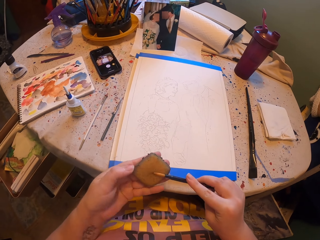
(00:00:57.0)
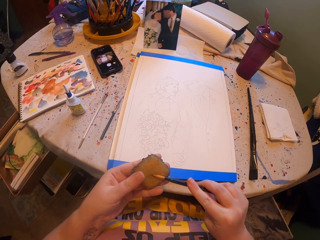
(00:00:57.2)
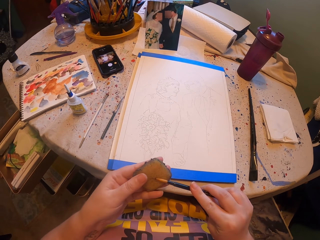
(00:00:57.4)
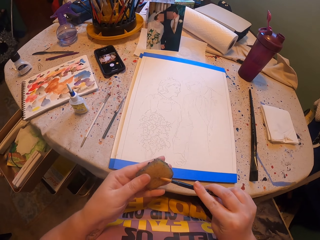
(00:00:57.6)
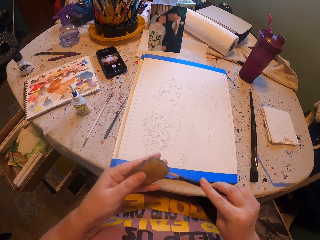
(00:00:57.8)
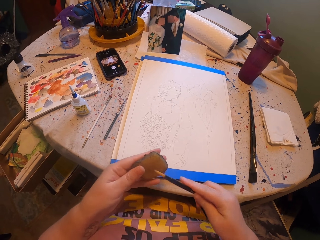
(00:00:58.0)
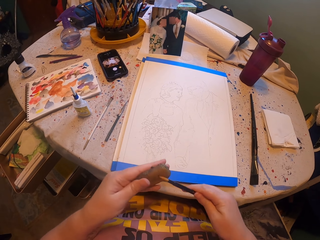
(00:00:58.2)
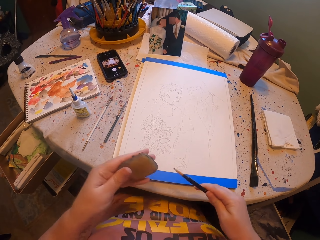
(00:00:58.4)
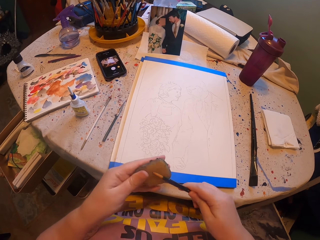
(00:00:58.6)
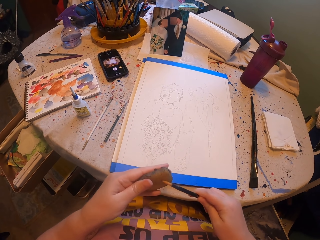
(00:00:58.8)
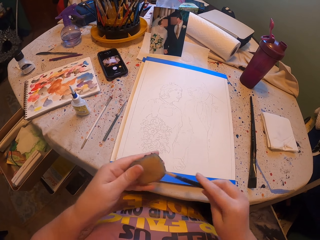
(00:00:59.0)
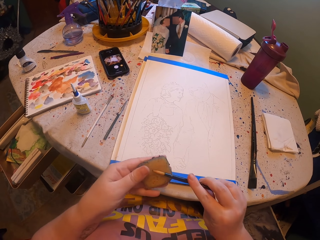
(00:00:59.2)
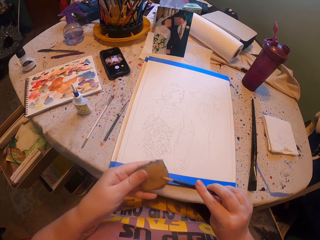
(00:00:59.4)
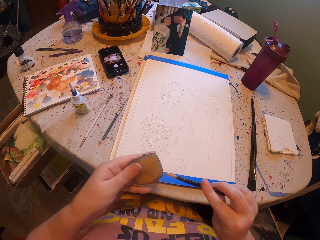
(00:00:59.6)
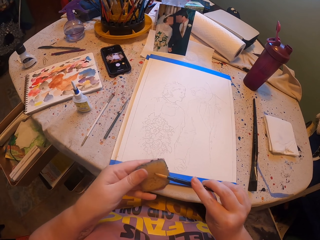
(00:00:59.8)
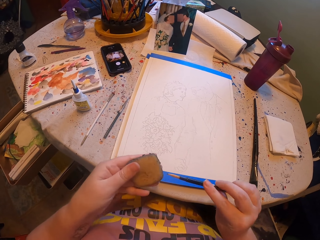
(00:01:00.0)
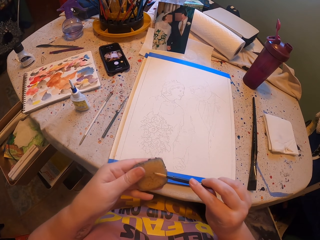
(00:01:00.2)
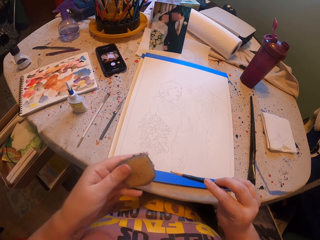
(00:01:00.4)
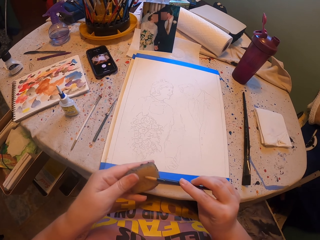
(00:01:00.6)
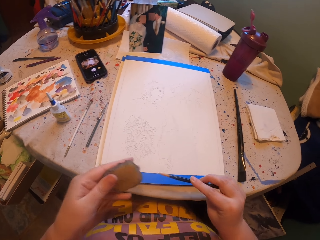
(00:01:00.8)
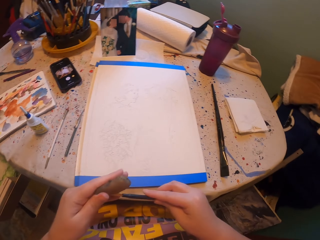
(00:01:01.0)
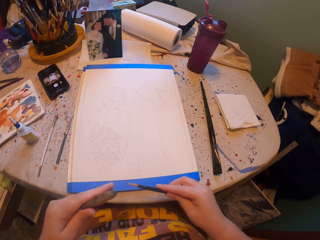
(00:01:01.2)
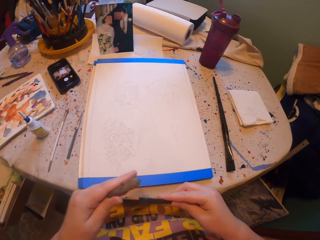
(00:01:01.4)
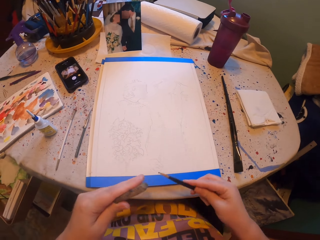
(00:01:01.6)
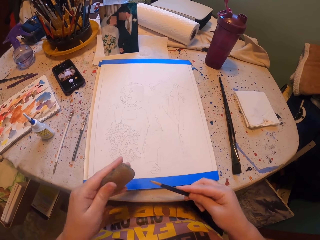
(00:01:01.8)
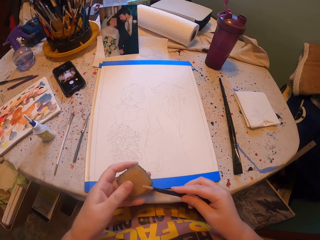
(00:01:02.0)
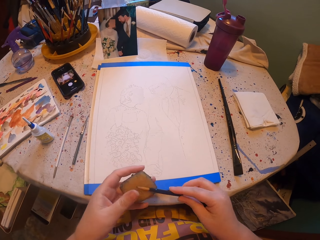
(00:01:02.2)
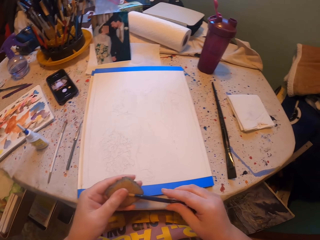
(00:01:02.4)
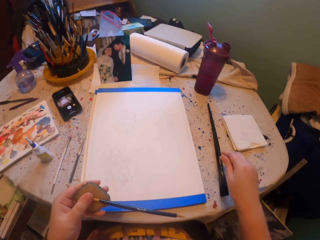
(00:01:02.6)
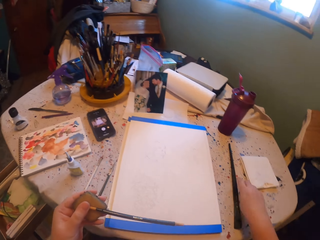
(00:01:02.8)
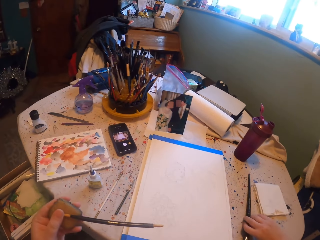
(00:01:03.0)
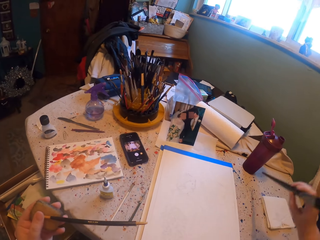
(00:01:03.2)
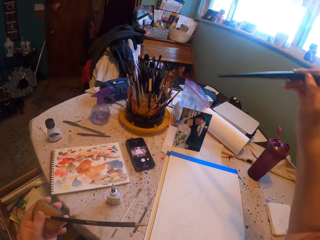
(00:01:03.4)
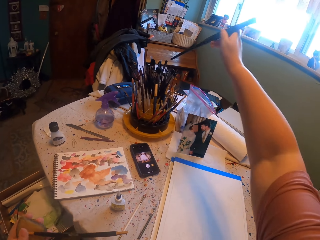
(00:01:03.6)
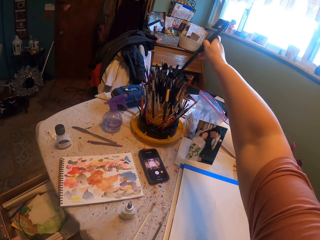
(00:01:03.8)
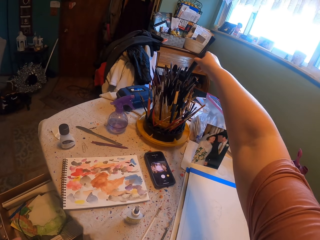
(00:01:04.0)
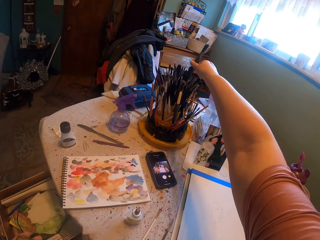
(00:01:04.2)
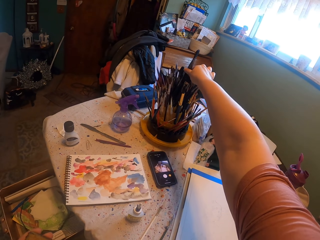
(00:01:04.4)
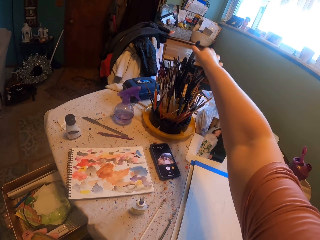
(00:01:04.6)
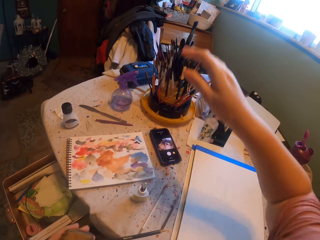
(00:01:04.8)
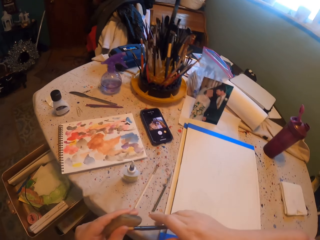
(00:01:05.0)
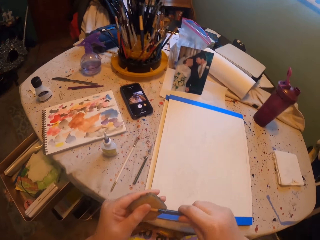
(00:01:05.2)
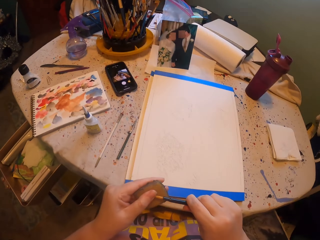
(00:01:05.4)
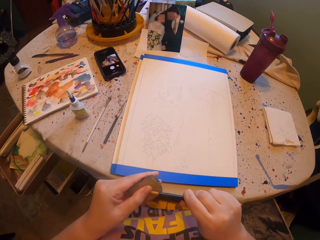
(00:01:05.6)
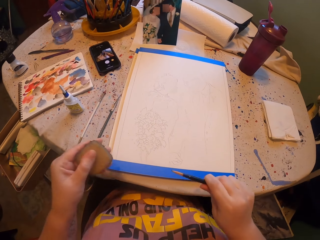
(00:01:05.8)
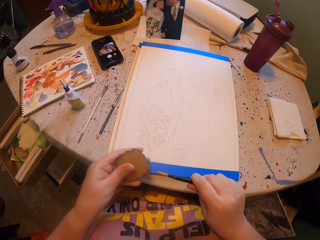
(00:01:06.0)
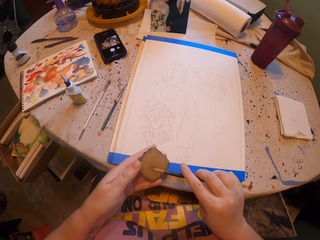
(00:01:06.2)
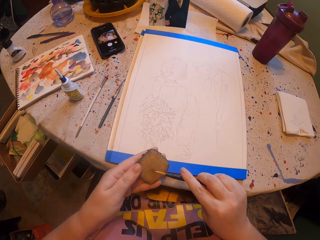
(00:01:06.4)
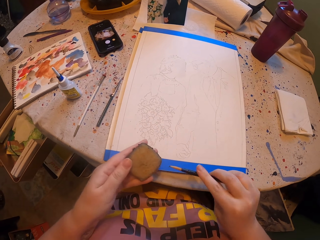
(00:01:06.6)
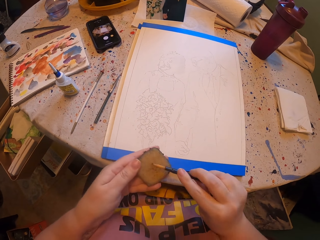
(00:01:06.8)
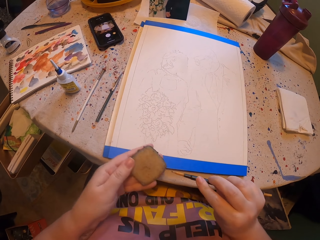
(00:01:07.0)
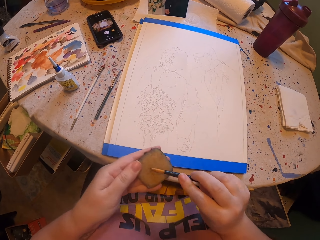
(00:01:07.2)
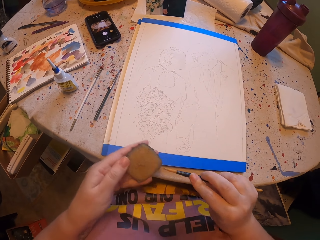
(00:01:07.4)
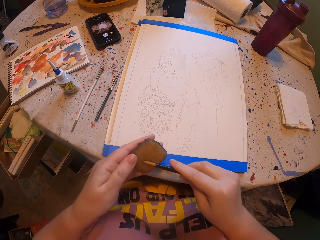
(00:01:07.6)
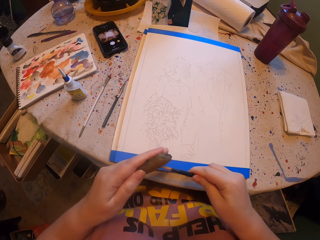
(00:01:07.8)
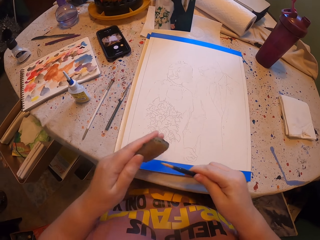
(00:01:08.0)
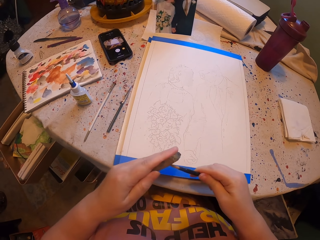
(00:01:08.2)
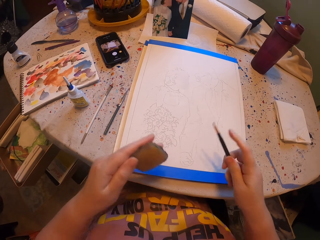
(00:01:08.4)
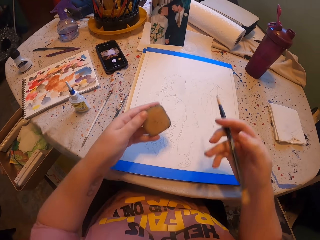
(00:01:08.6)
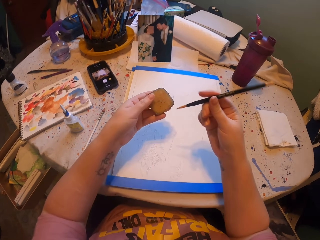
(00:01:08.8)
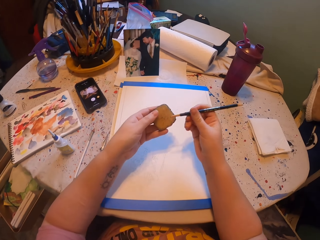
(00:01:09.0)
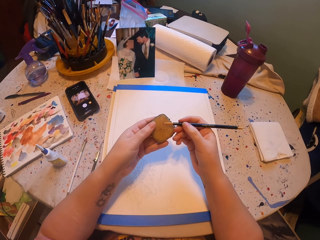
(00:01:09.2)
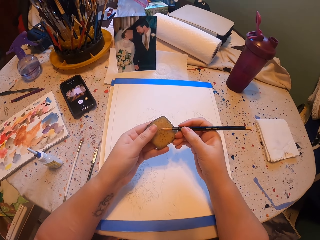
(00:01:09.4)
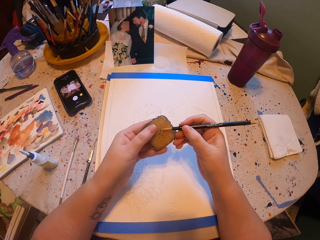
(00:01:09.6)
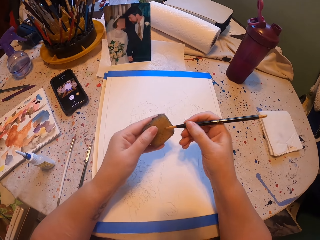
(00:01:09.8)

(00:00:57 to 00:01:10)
The camera wearer wipes the tip of the pen brush with the sponge. They pick up the brush and place the brush among others in the plastic cup. They wipe the tip of the pen brush with the sponge.

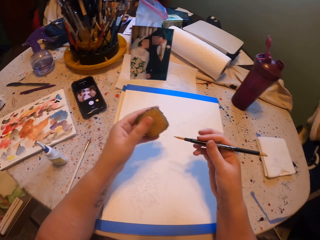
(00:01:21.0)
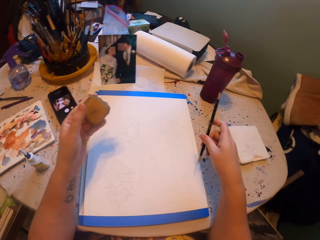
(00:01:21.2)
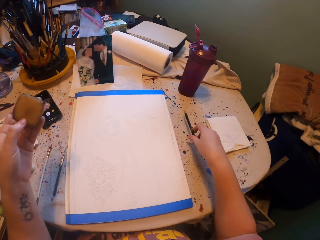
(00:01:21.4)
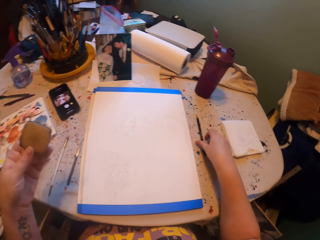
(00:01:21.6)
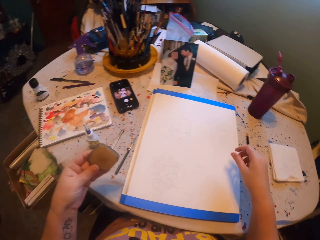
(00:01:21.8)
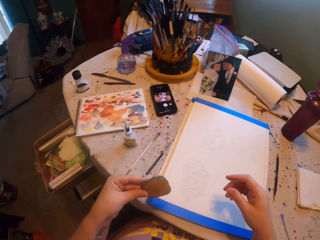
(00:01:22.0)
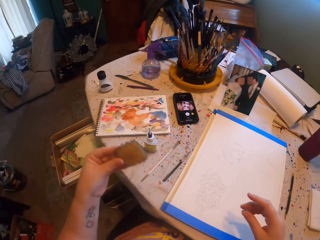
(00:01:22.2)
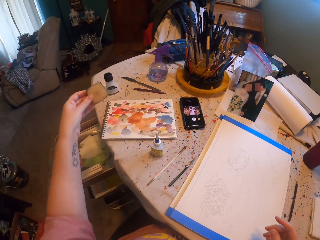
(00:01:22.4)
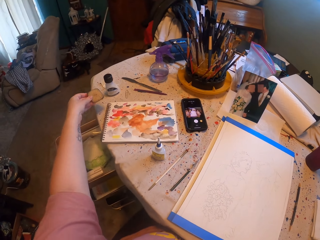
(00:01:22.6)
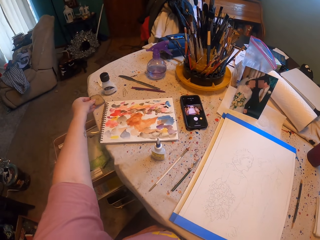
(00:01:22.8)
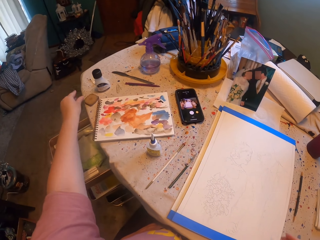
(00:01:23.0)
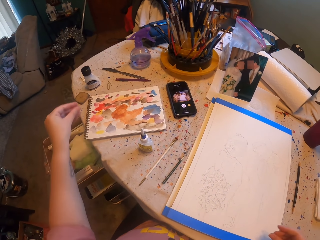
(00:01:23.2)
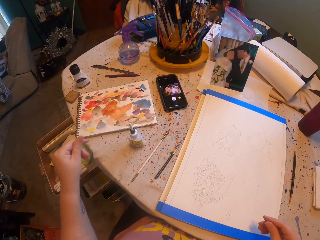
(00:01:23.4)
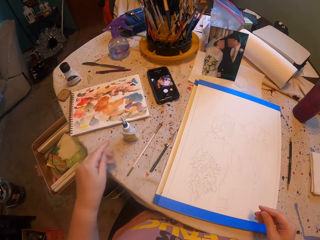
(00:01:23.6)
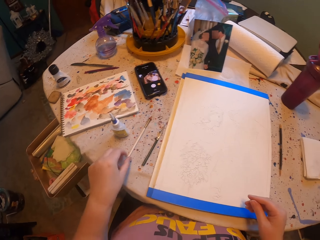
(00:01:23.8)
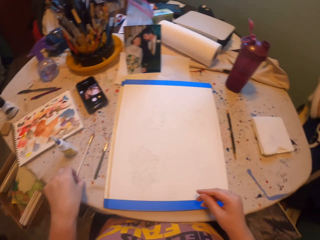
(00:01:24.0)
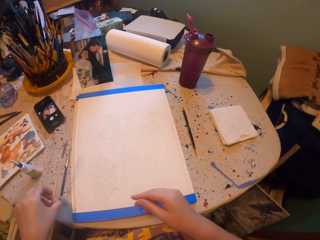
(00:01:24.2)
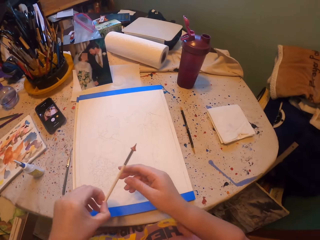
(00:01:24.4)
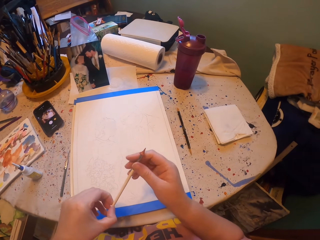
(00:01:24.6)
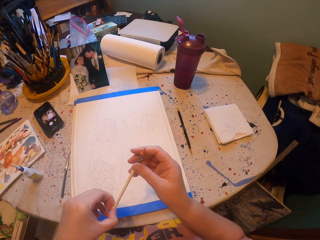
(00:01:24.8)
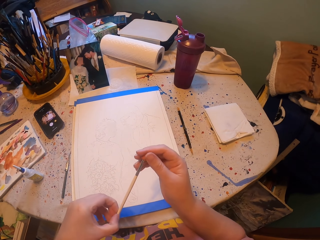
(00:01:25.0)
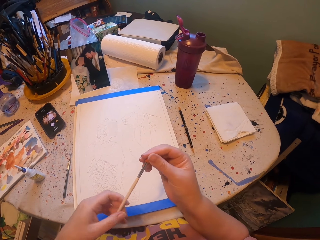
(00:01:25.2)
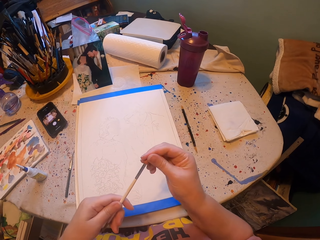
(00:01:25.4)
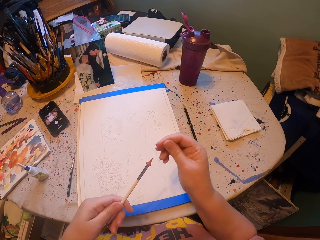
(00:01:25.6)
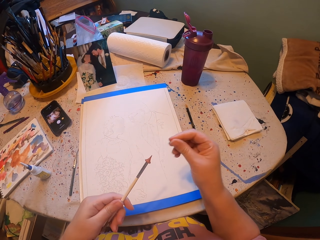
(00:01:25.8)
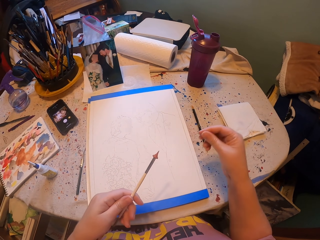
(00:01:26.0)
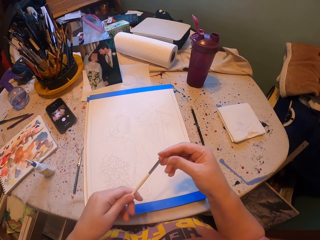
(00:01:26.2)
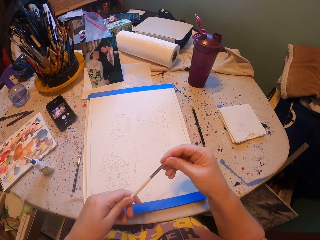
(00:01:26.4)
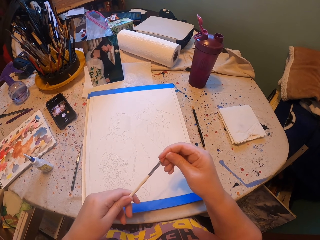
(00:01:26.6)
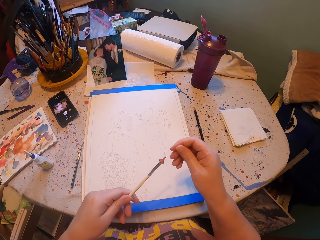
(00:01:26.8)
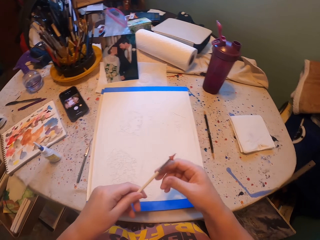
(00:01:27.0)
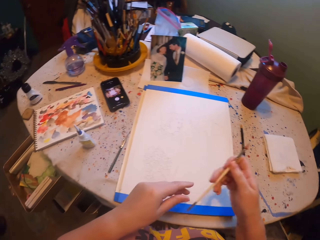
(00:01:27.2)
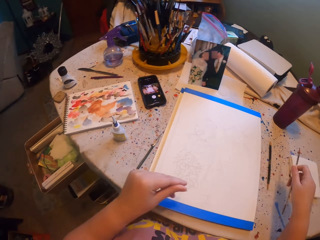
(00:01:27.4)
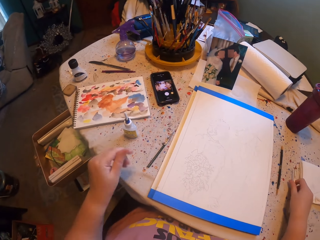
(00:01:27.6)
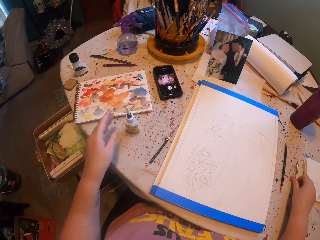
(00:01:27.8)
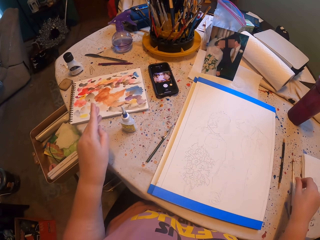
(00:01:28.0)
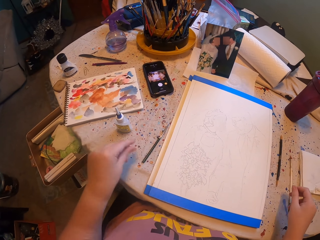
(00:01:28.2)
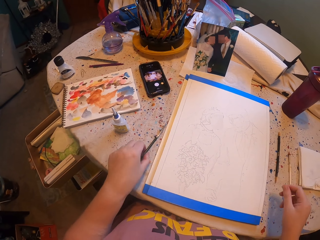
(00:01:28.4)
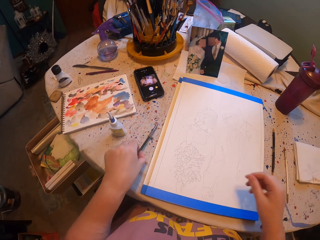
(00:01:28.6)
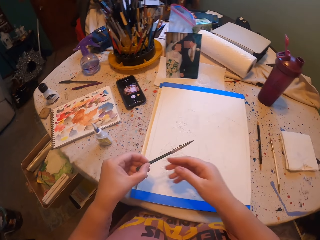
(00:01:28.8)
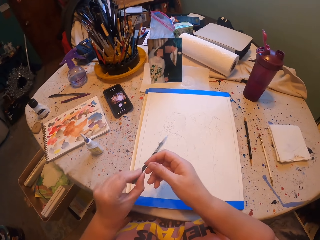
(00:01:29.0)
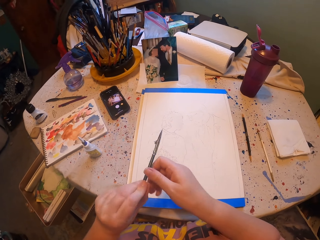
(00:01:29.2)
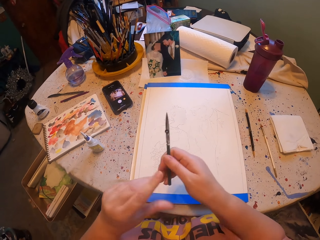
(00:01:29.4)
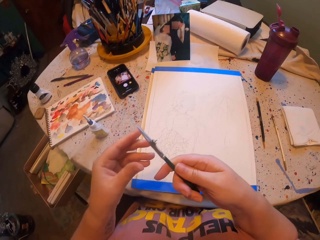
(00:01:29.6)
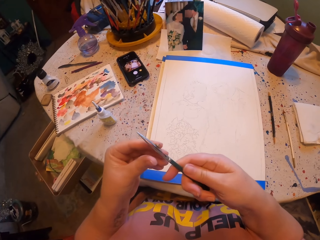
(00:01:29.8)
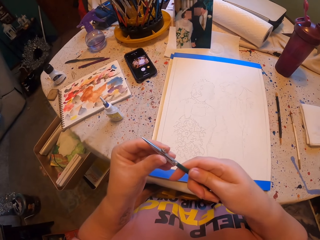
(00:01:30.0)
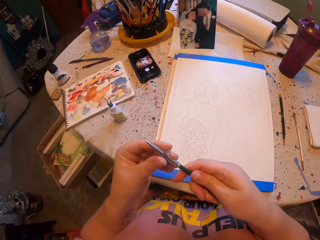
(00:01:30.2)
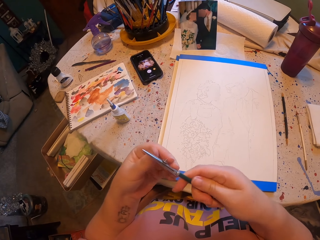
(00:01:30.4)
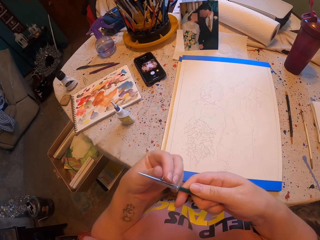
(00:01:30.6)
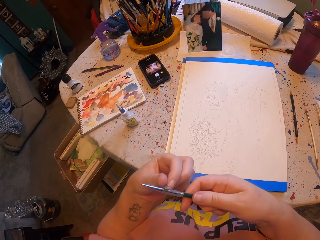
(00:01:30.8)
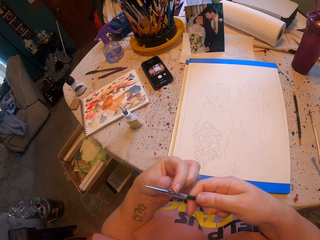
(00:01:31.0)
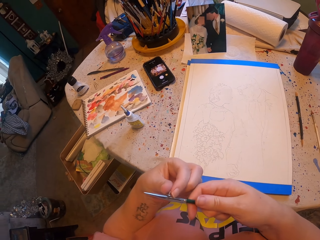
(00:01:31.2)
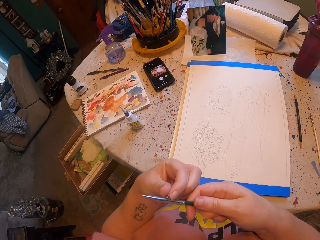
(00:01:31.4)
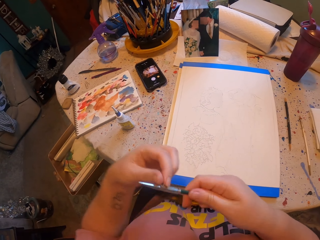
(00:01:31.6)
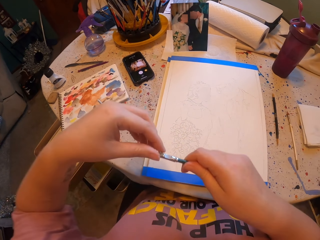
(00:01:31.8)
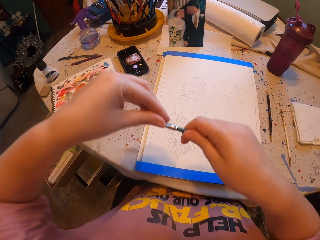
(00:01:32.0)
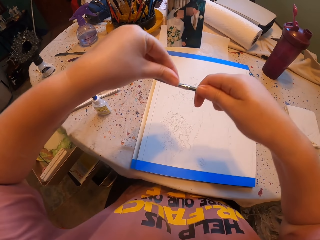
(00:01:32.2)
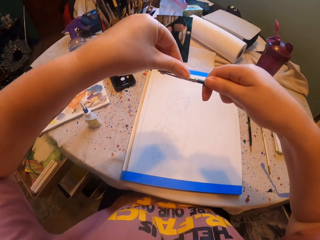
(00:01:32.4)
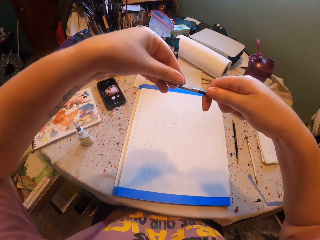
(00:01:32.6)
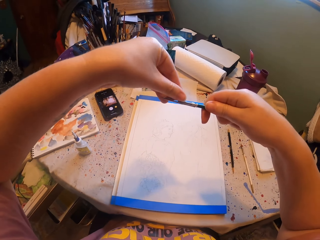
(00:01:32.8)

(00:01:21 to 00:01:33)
The camera wearer places the paint pen or pen brush on the table. They put the sponge on the sponge on the table. They pick up the paint pen and hold the tips of the pen brush. They place the paint pen on the table. They pick up the paint pen. They adjust the paint pen.
